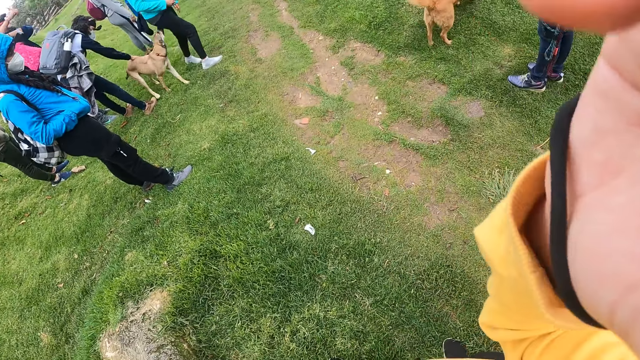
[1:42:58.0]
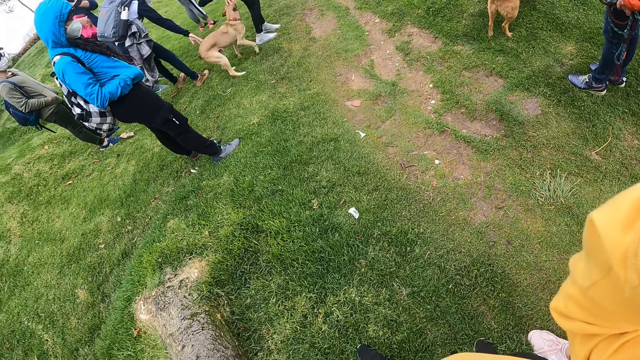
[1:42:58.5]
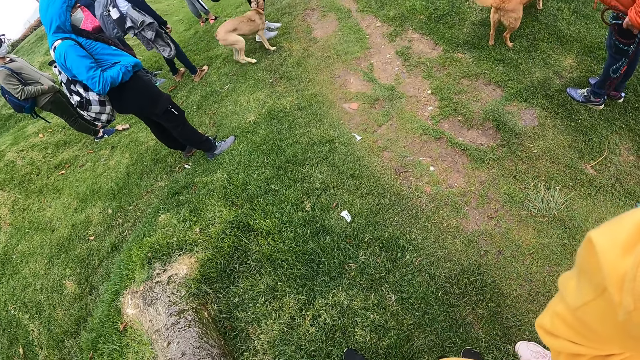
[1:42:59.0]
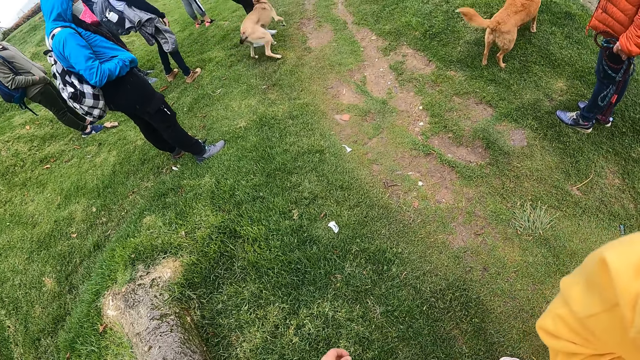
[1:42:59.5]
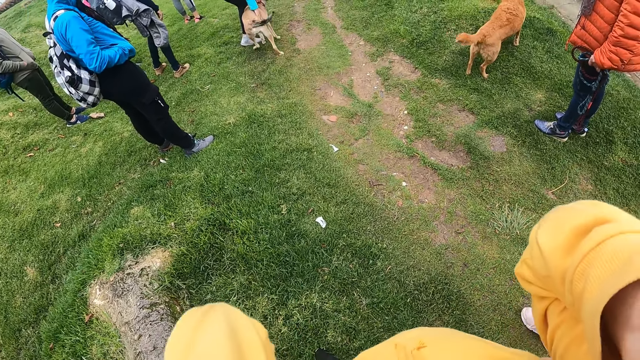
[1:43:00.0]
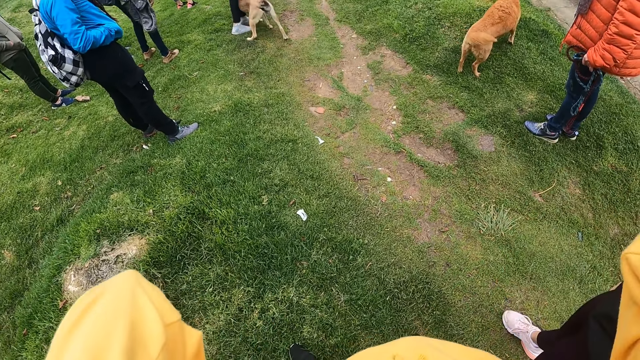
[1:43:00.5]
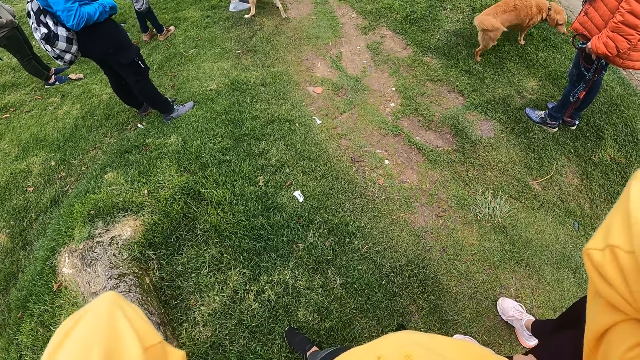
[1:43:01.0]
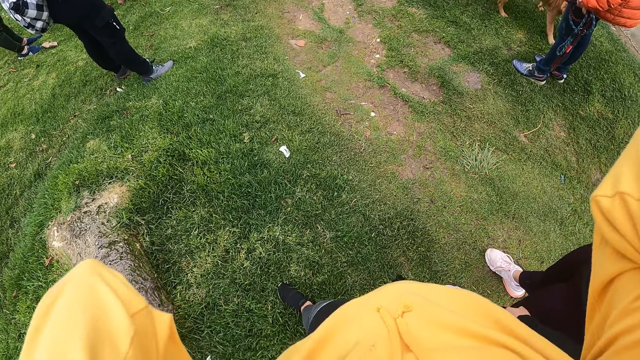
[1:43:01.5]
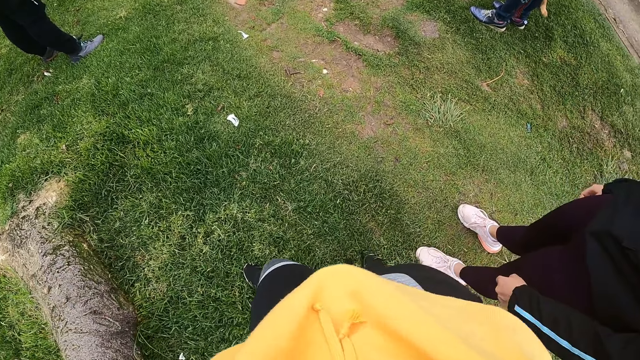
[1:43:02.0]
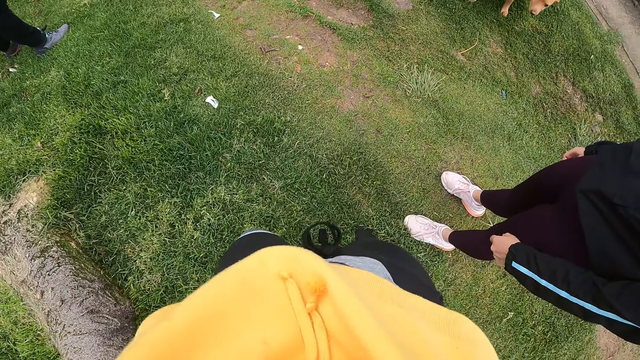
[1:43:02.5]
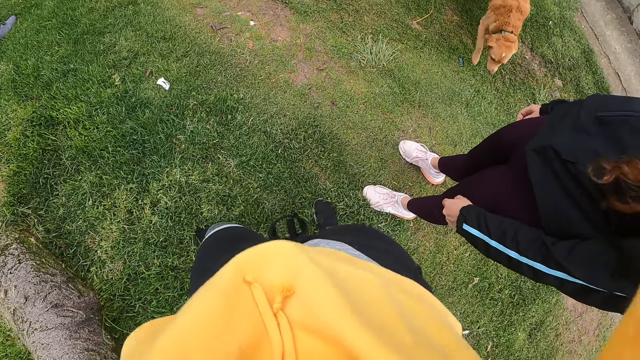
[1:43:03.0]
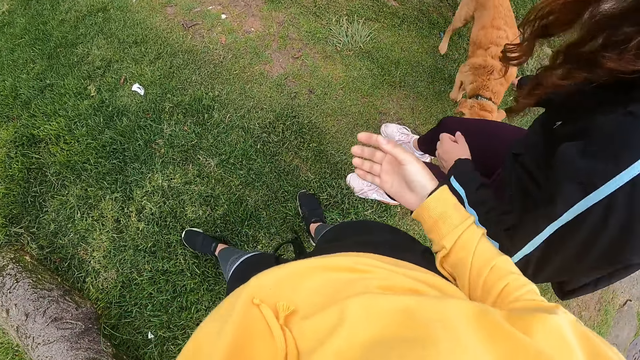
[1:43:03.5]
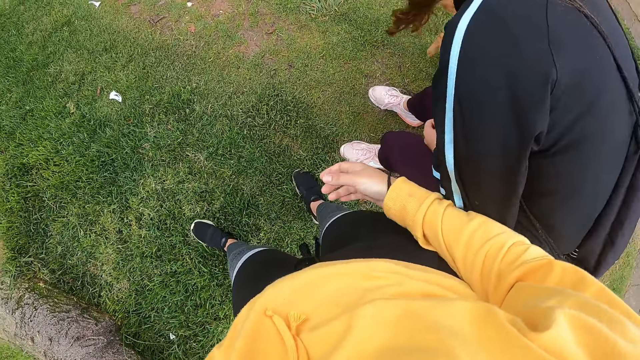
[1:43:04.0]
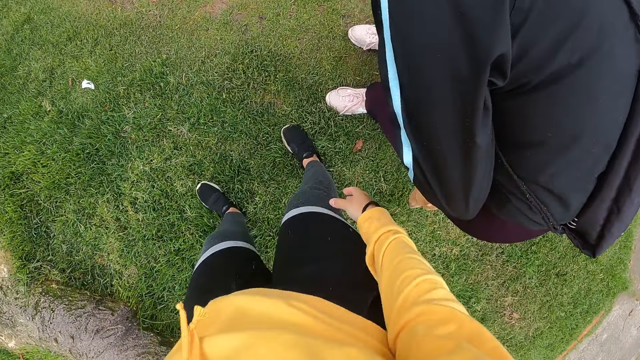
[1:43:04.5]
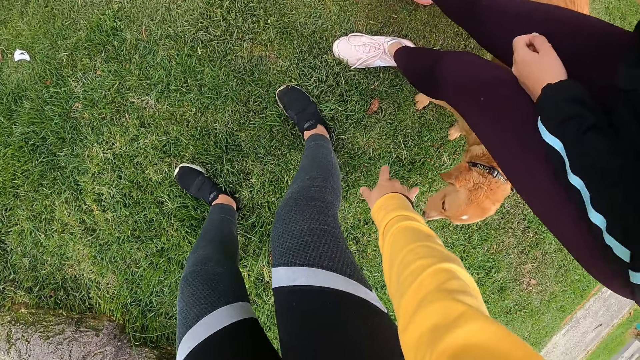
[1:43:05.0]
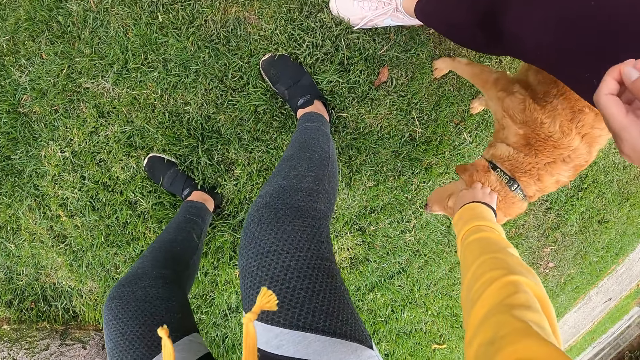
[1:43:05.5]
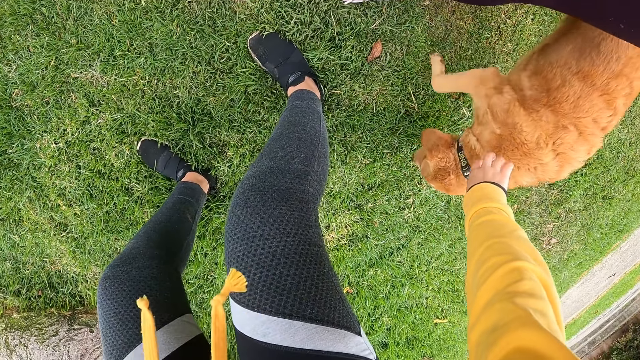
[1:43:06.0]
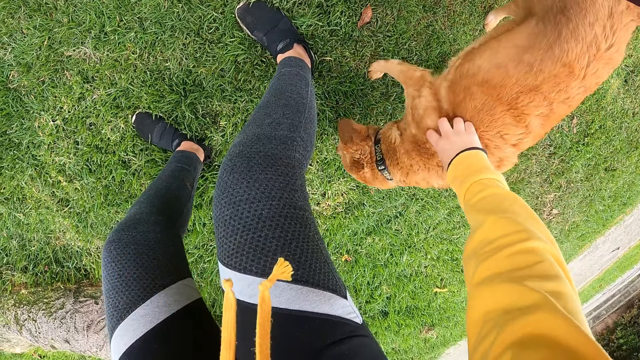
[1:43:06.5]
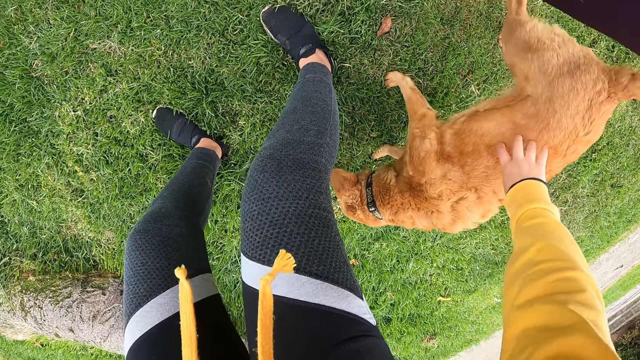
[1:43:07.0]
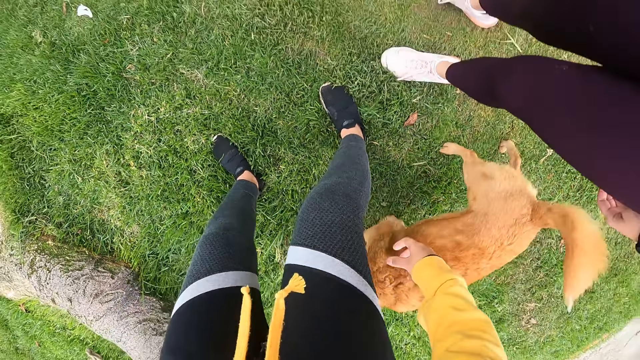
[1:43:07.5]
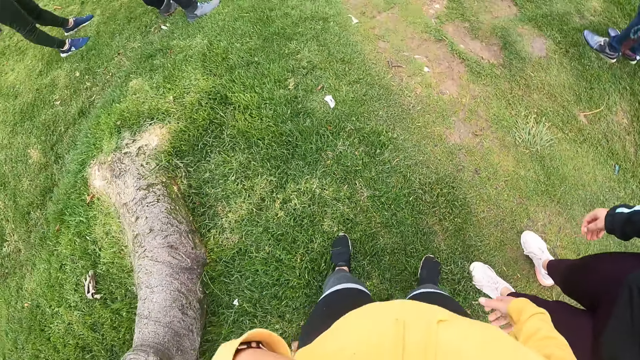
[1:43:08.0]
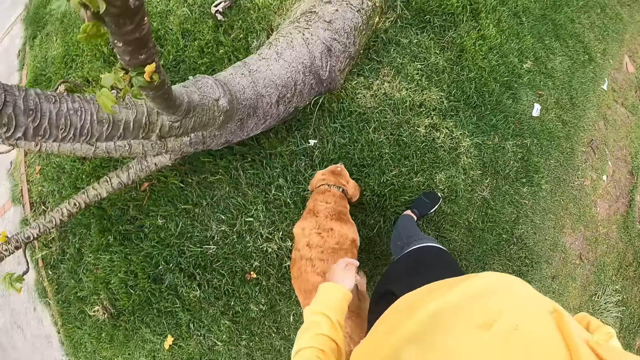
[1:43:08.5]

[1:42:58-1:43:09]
A woman pets a dog with her hands. The camera wearer drops her right hand. Another woman touches another dog with her right hand. The camera wearer plays with the dog. She pets the other dog with her right hand.

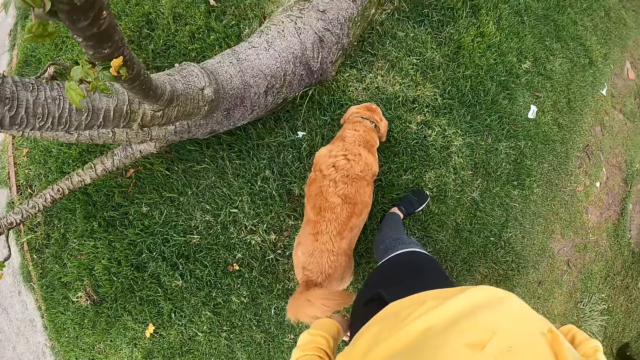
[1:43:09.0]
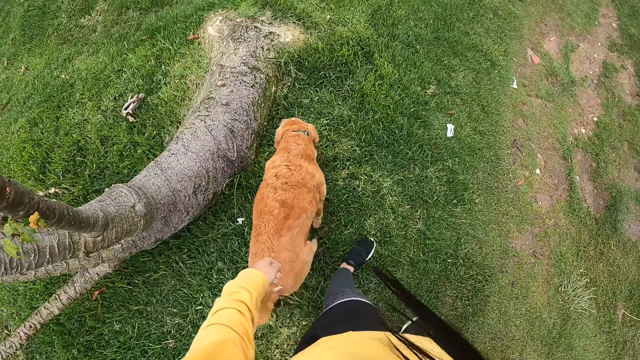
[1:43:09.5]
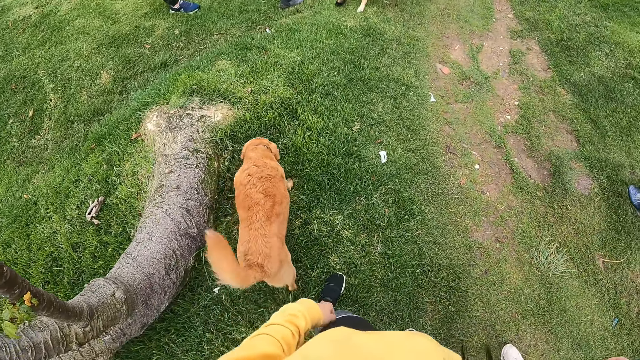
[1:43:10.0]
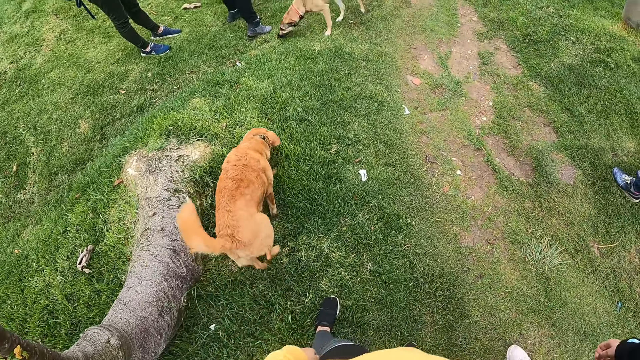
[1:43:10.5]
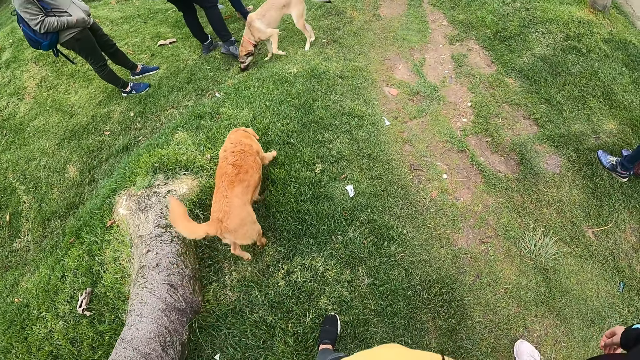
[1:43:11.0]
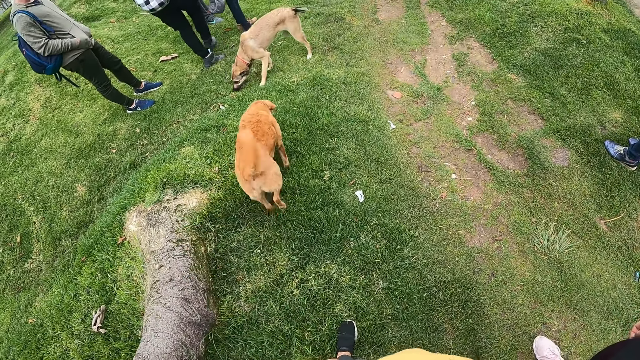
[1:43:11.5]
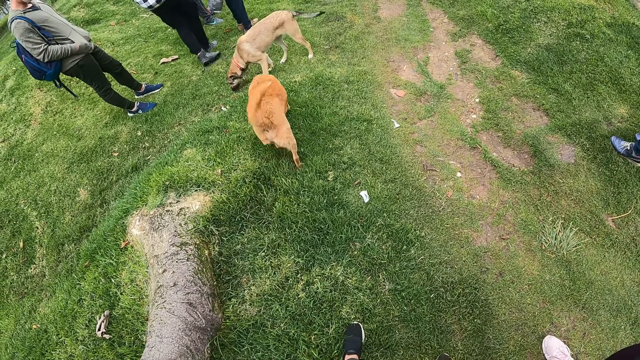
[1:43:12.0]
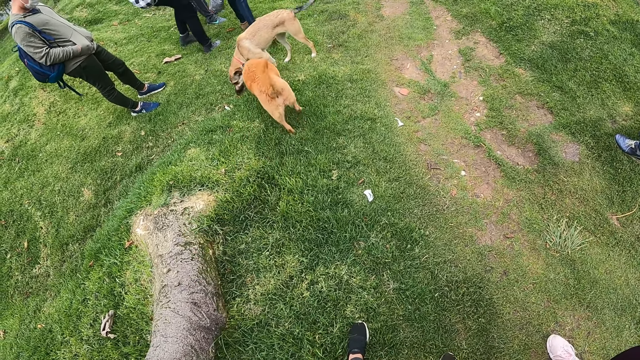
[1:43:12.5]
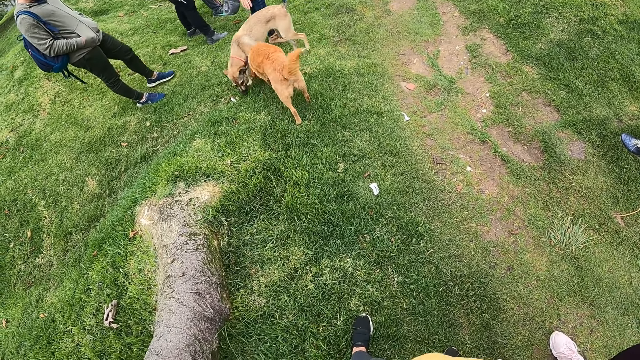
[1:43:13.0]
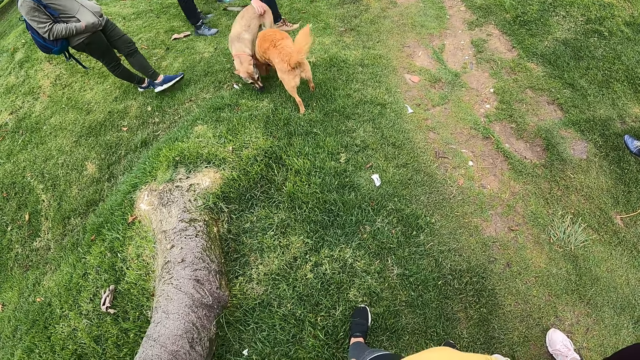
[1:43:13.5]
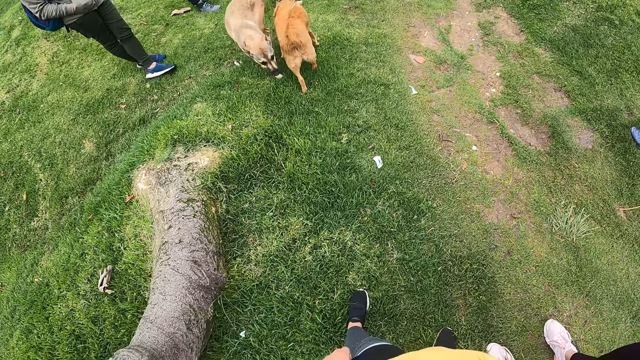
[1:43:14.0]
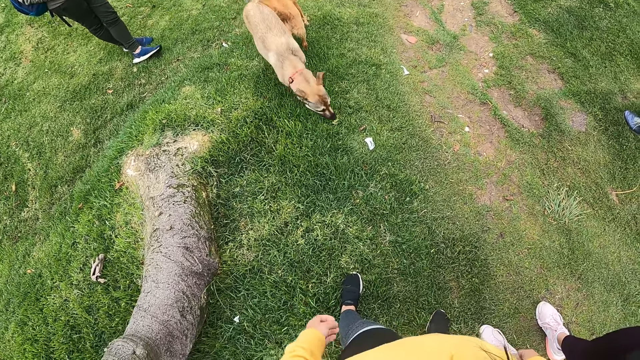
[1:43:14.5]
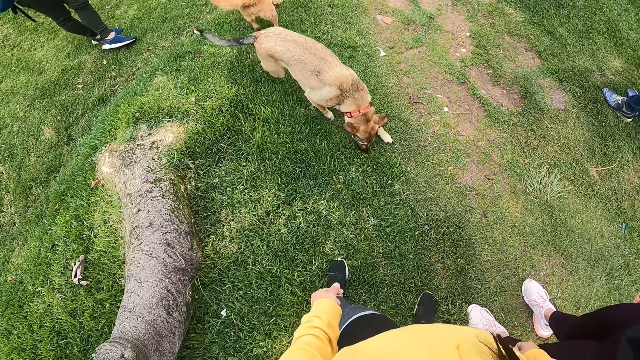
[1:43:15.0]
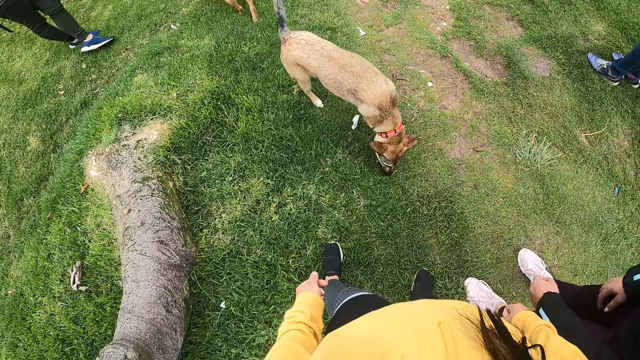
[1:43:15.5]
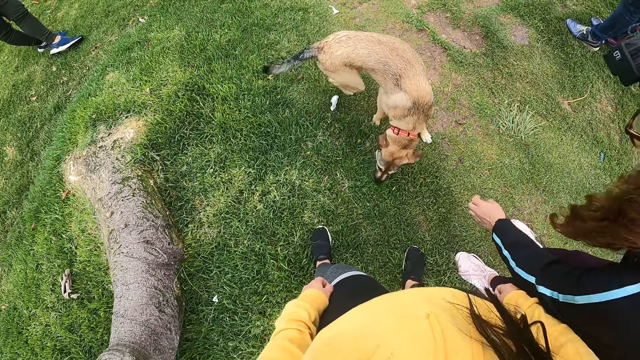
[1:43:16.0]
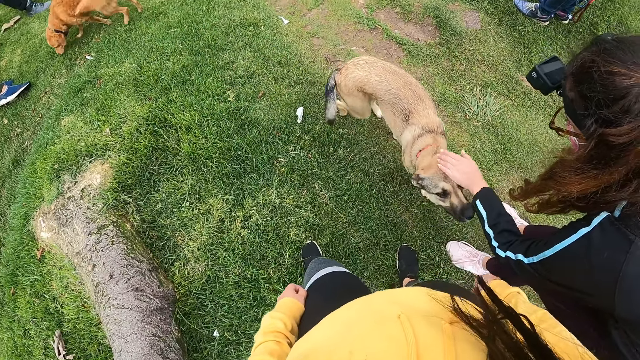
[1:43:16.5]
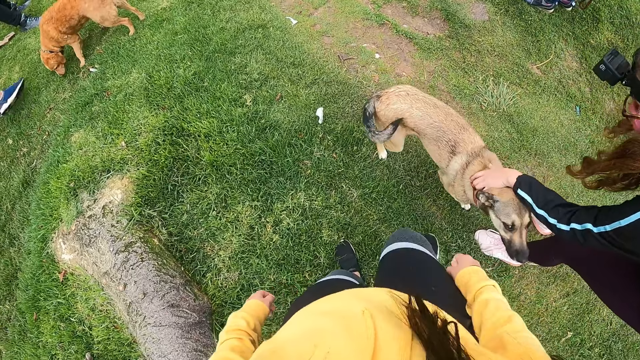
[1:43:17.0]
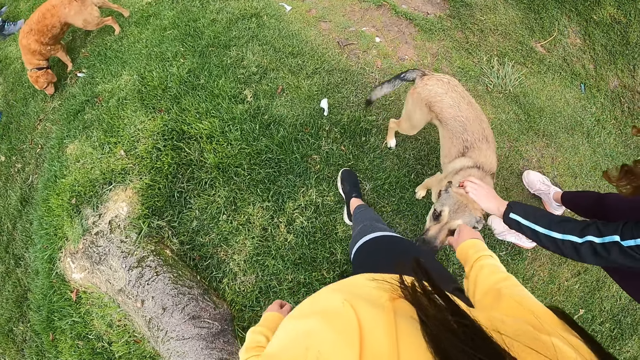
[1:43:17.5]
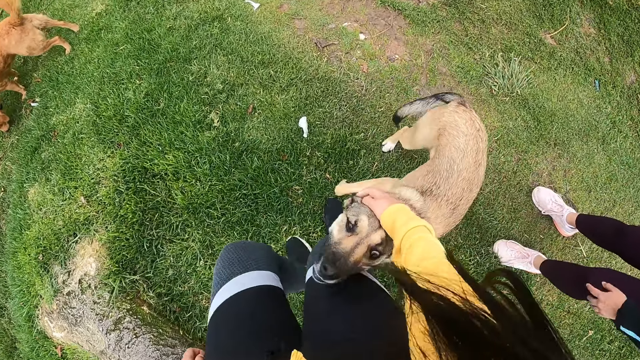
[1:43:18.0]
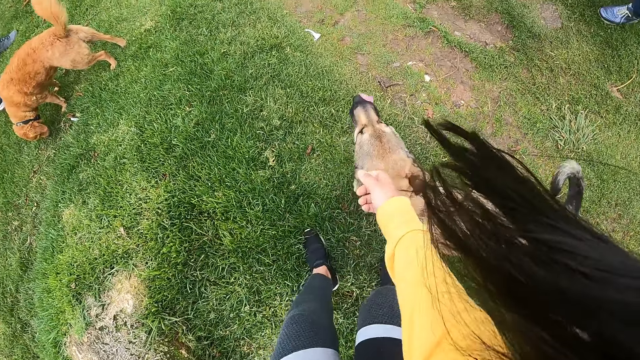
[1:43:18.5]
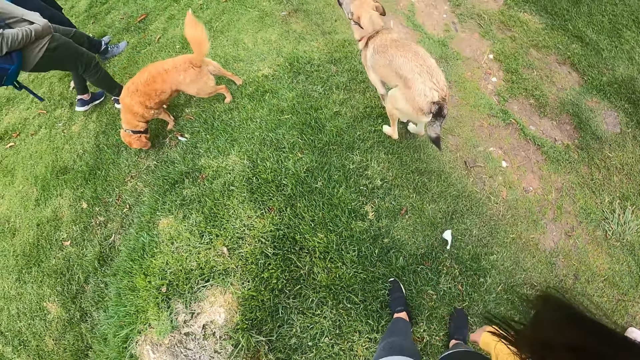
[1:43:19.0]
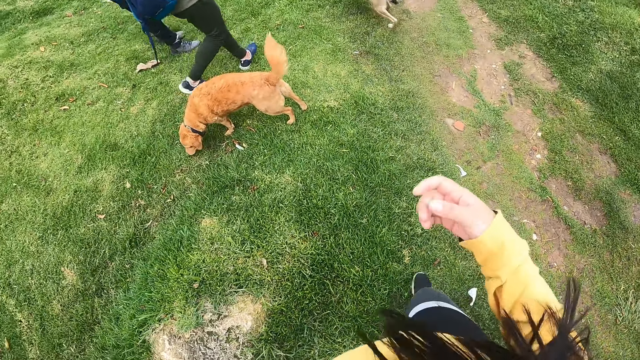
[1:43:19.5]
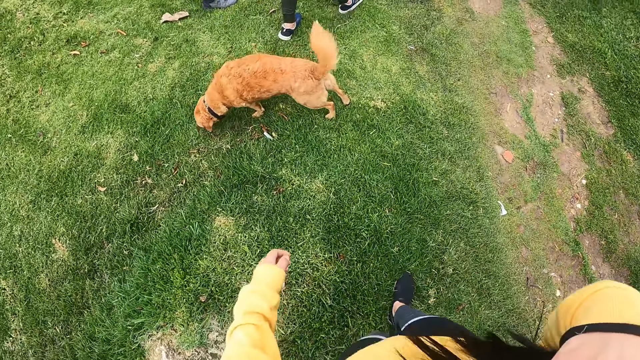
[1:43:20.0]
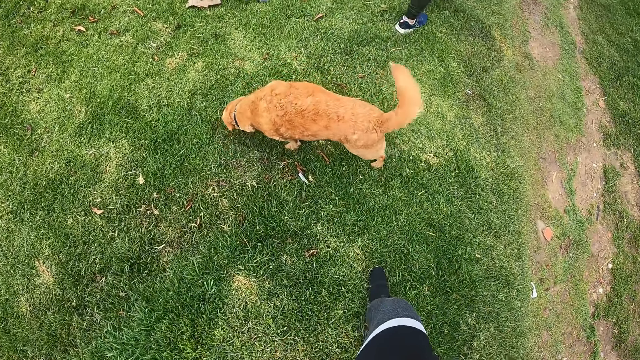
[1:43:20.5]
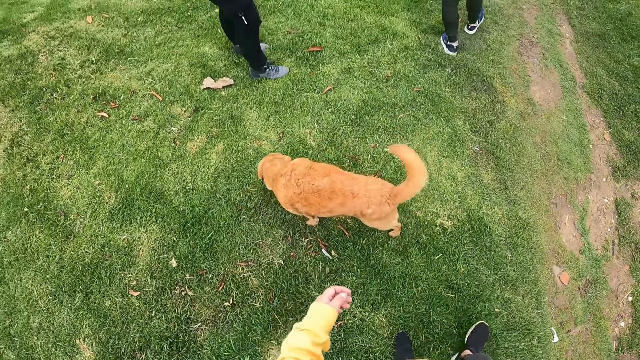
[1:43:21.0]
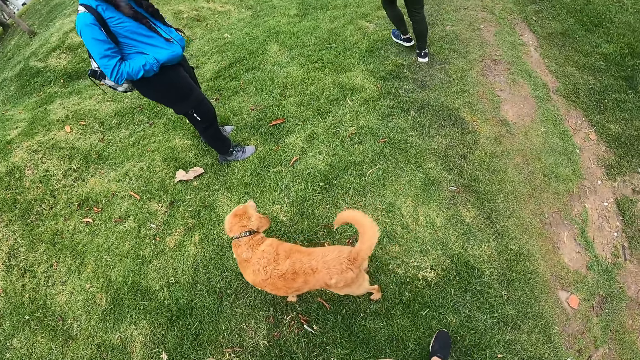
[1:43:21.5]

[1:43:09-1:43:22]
The camera wearer looks at the dog. A woman pets the dog with her left hand. The camera wearer pets the dog with her right hand. She raises her right hand. She walks around.
